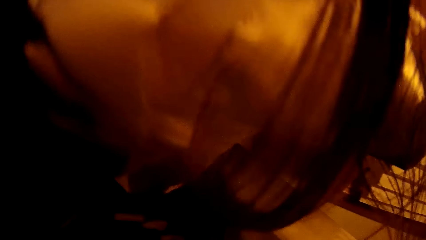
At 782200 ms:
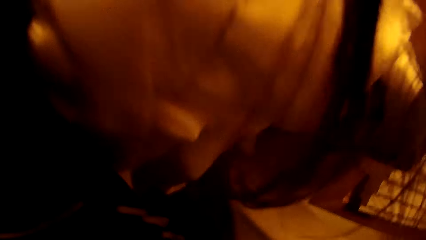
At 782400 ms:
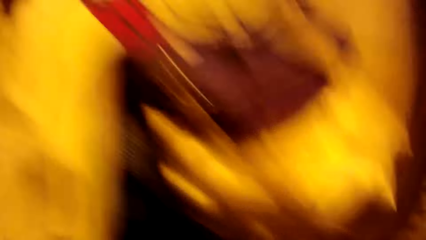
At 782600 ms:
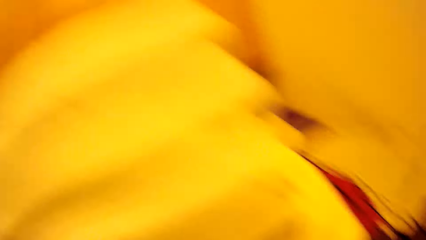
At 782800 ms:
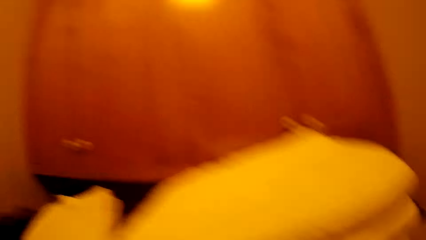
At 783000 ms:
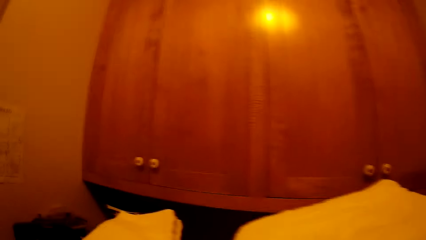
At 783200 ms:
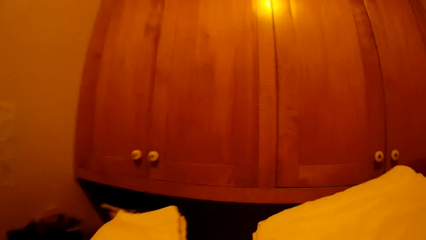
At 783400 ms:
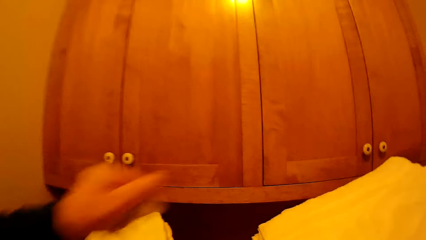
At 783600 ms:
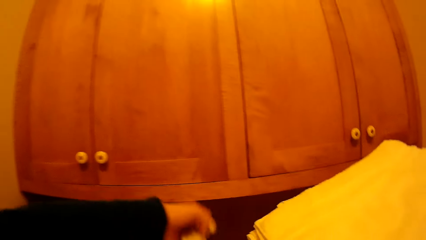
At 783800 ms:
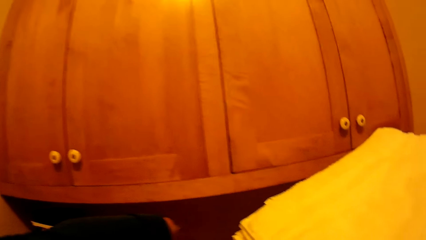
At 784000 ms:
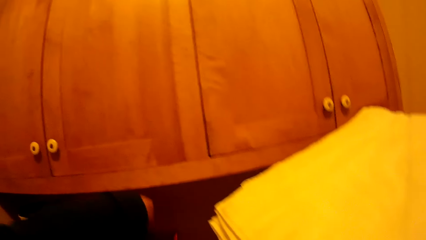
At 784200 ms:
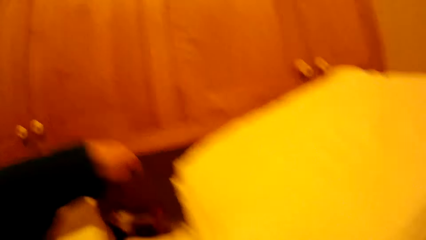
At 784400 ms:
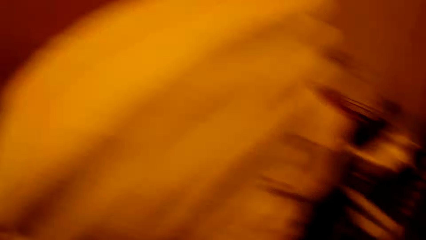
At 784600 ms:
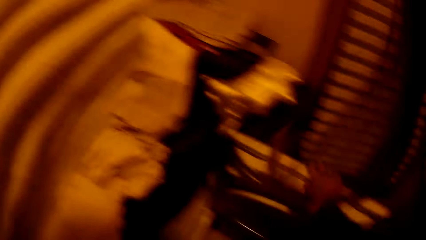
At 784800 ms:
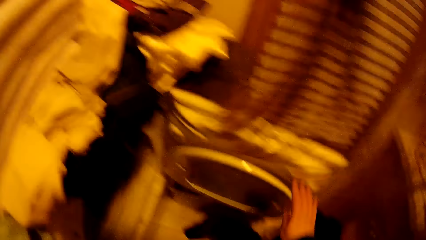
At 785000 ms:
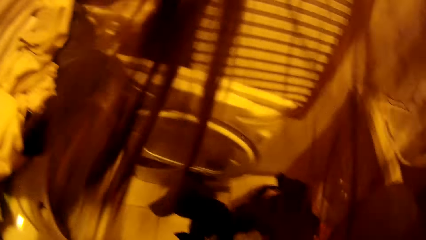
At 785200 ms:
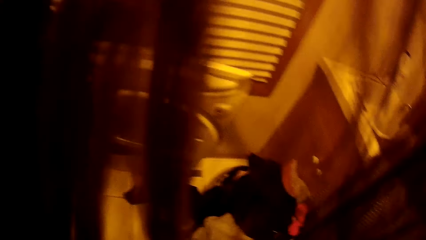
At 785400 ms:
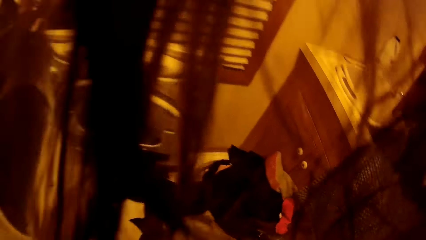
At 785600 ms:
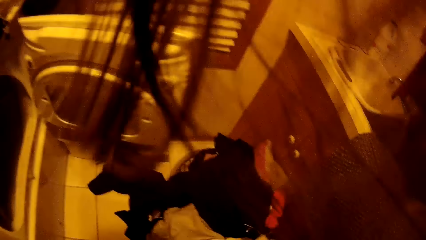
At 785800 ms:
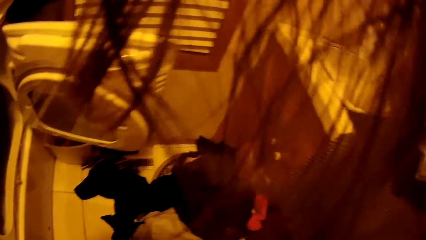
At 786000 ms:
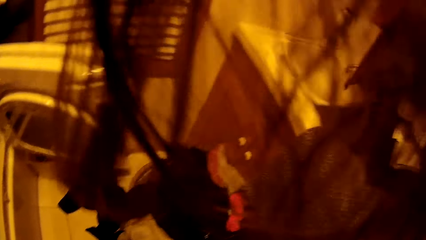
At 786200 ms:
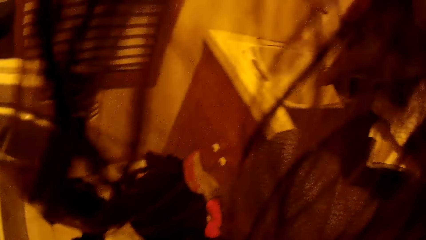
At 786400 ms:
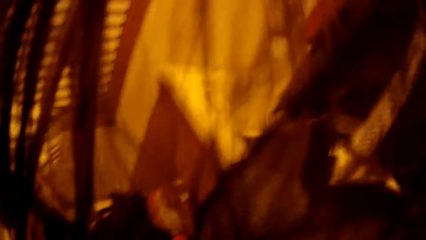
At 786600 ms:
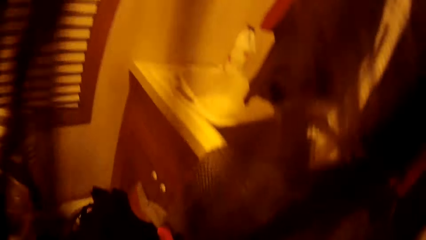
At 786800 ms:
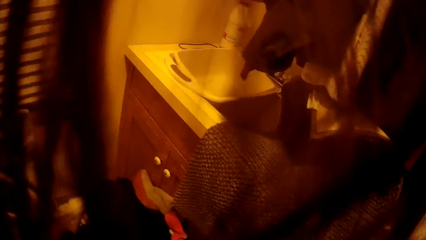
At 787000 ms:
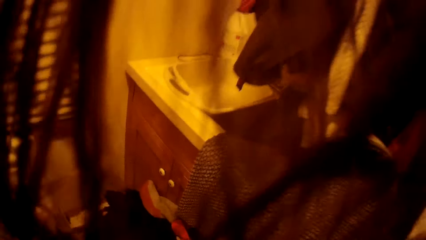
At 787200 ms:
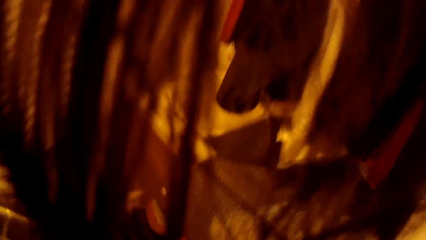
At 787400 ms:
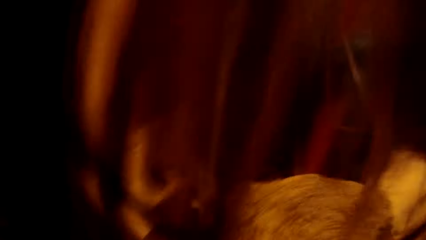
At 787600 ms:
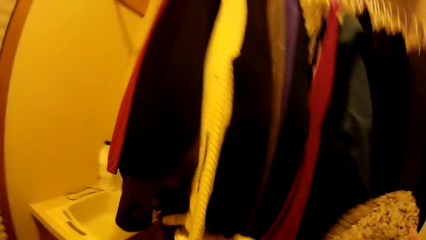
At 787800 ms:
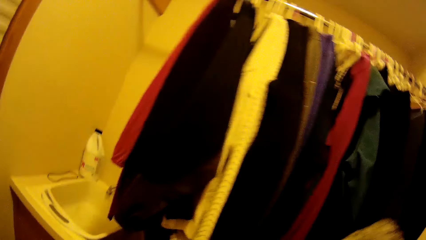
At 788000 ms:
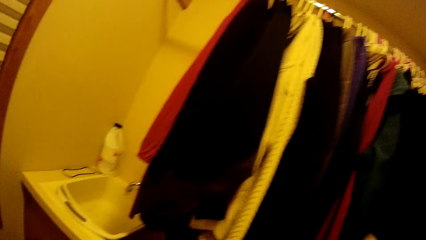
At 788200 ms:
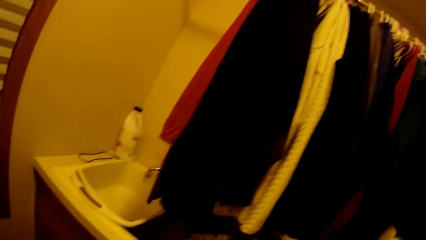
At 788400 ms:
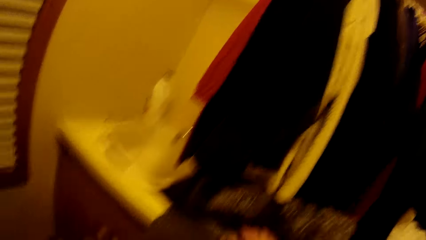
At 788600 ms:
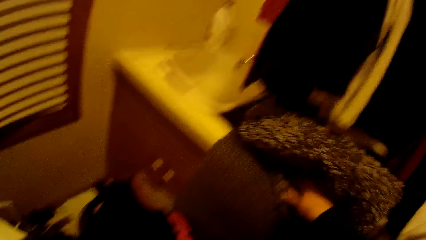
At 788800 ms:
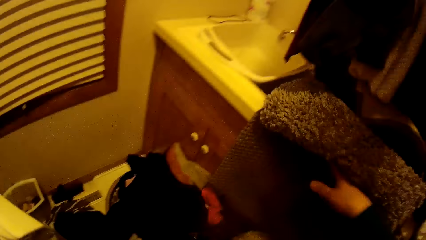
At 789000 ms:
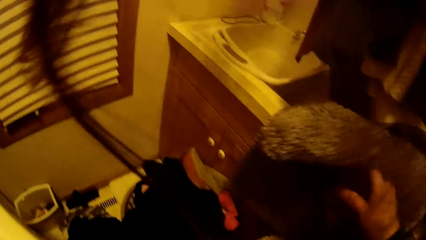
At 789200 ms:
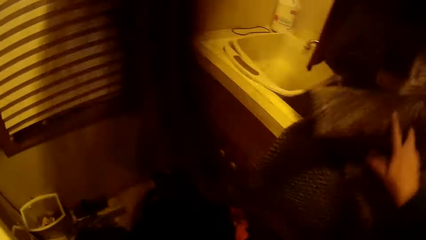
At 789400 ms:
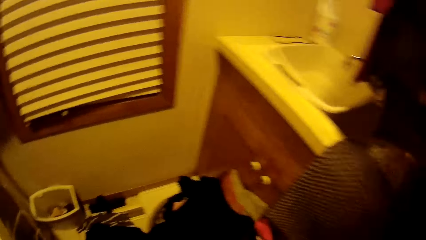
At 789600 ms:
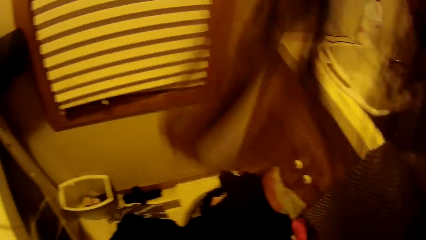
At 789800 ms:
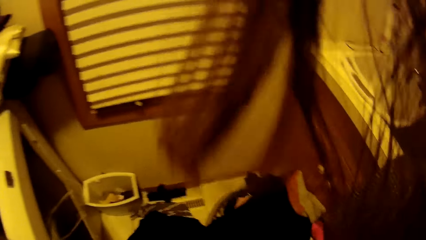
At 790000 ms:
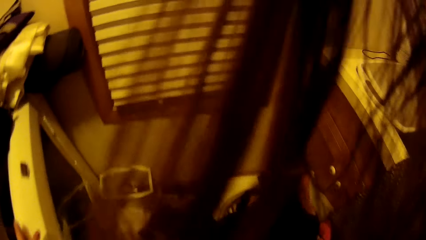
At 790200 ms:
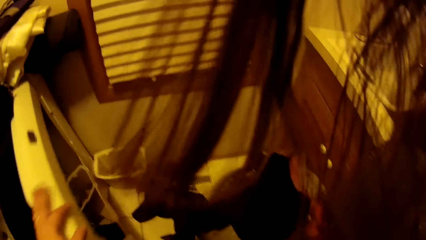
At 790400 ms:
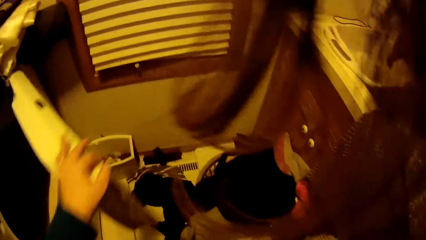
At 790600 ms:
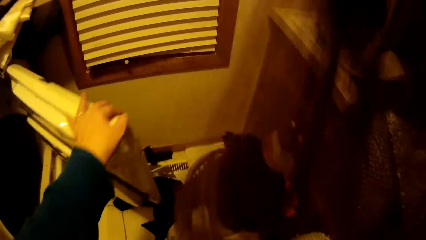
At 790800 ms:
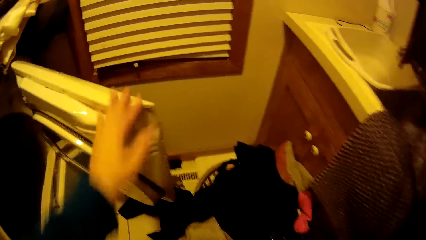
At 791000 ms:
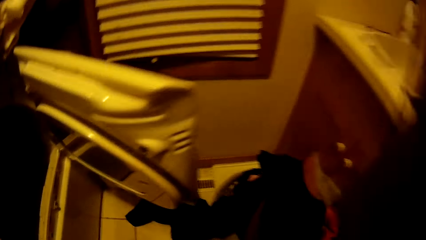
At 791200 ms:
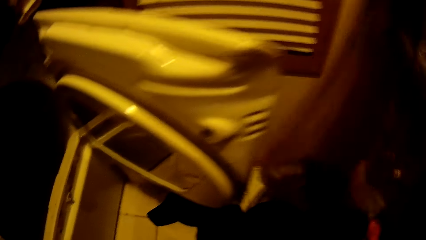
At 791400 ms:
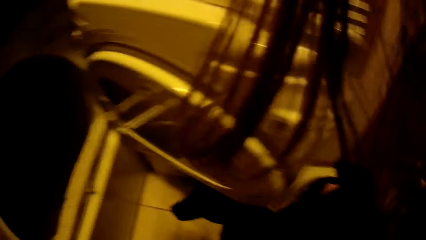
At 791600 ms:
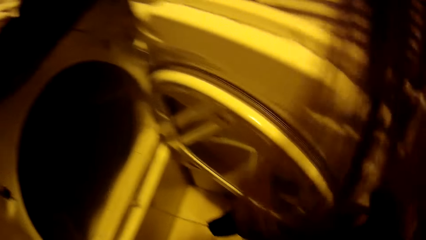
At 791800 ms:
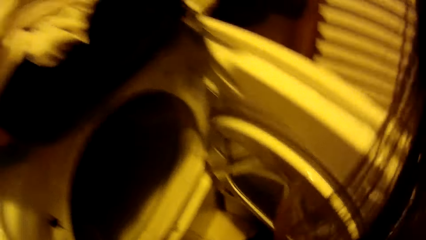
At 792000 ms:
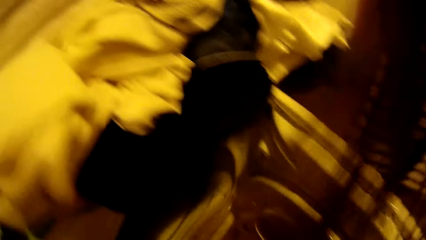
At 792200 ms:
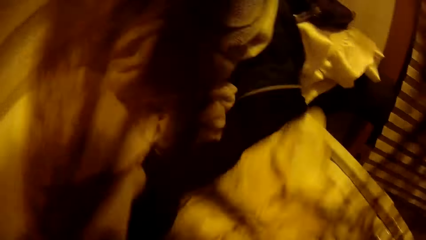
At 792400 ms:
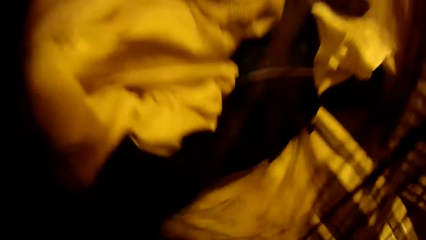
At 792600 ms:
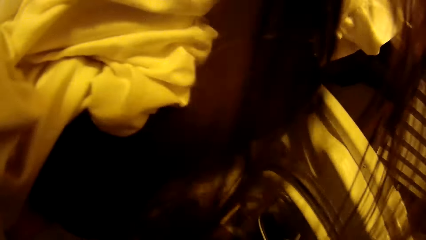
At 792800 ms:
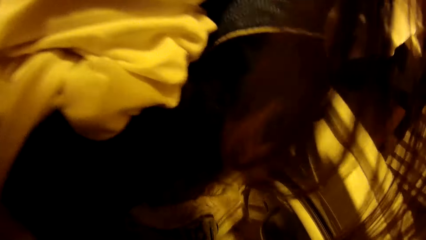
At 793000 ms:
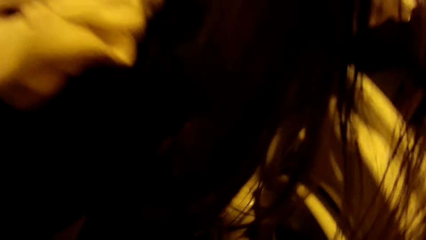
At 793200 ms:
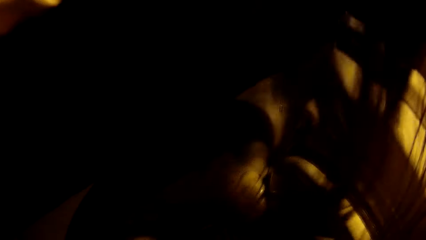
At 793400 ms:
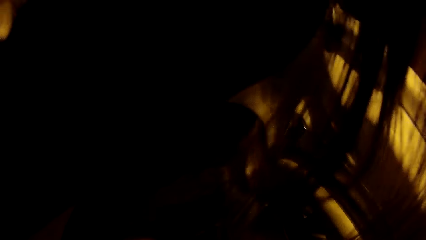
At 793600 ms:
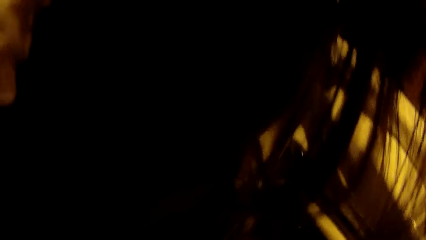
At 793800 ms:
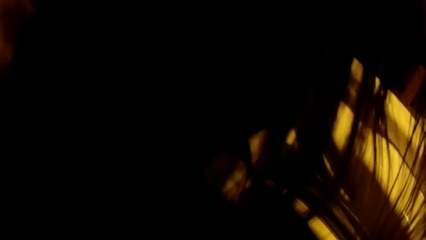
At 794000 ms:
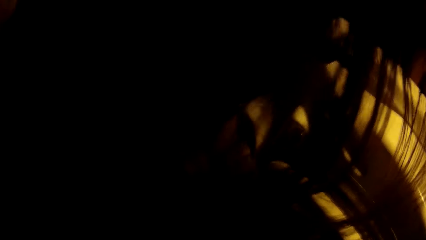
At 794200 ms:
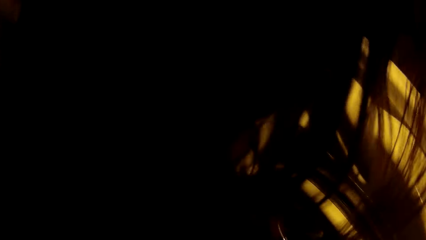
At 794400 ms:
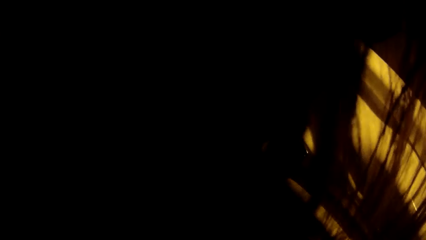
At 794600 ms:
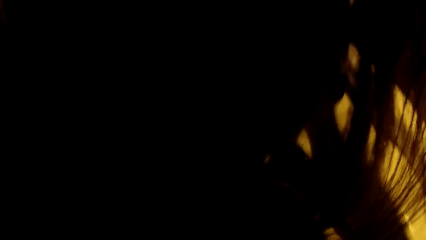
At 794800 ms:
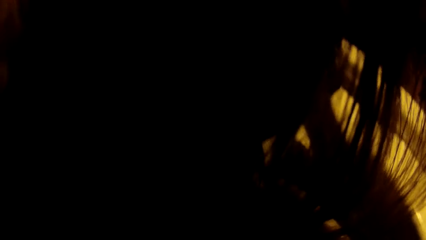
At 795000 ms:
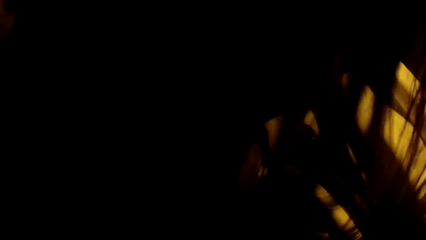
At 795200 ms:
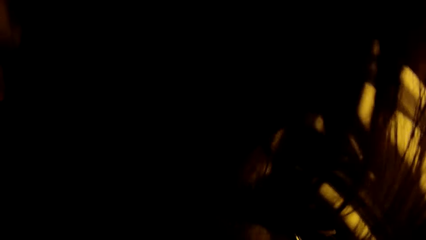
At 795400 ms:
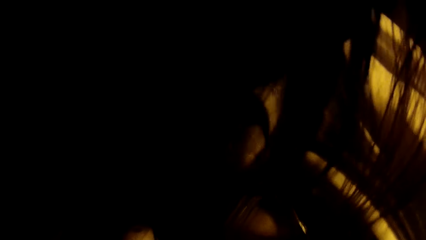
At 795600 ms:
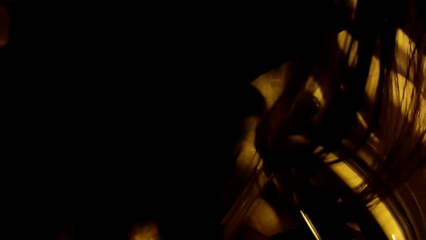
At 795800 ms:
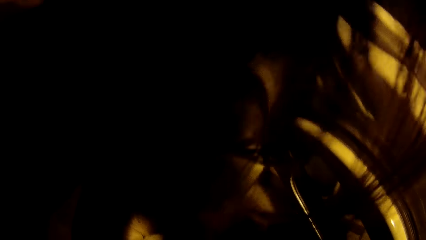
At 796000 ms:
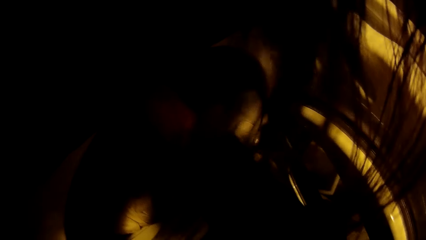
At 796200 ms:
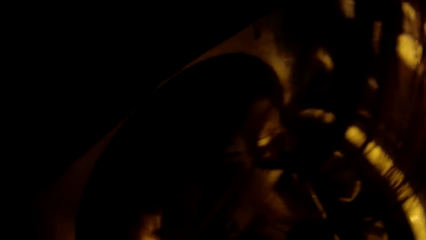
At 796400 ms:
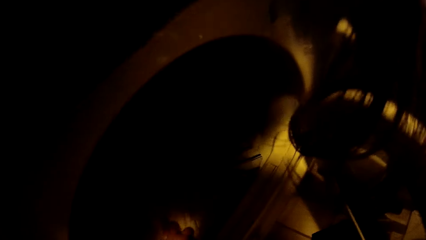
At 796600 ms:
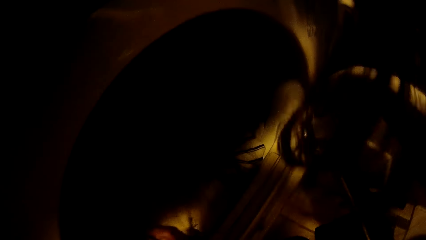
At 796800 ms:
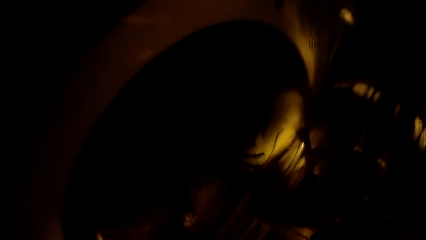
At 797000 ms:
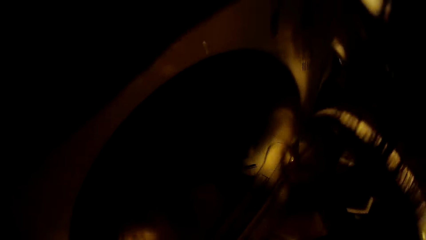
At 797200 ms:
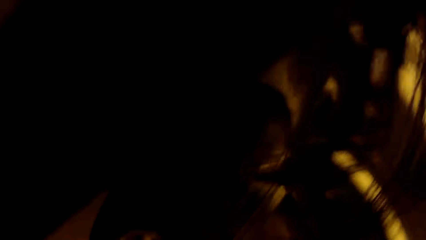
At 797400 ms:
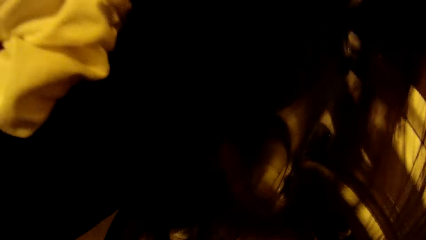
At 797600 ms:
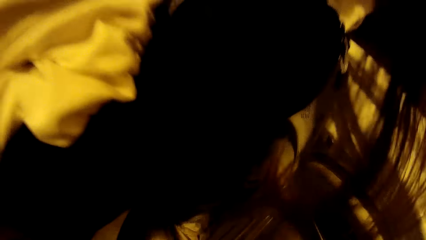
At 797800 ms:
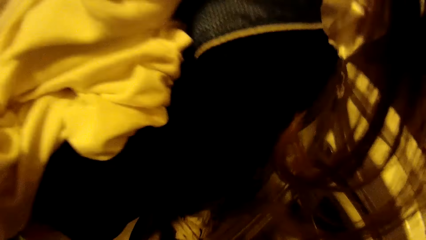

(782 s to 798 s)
The camera wearer opens the washing machine. He moves a rug with his right hand. He puts clothes in the washing machine.
